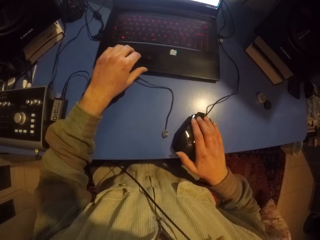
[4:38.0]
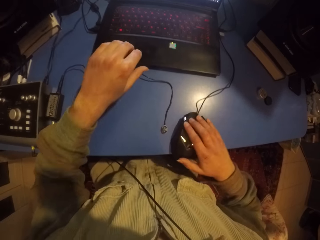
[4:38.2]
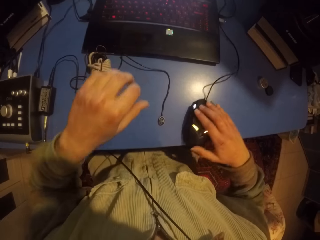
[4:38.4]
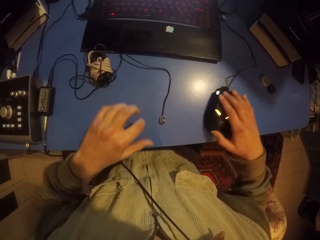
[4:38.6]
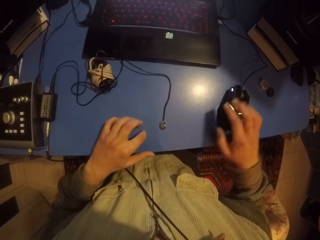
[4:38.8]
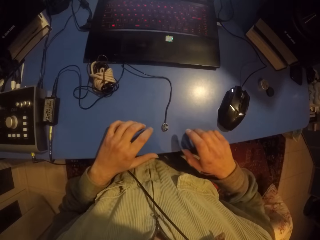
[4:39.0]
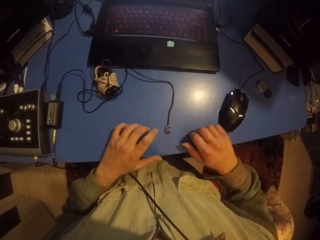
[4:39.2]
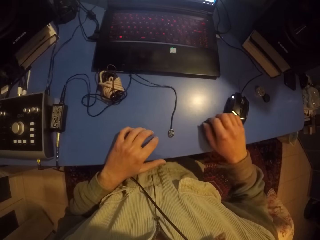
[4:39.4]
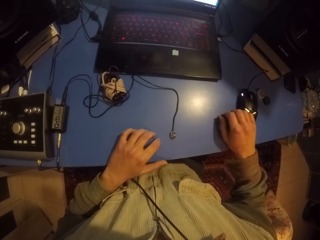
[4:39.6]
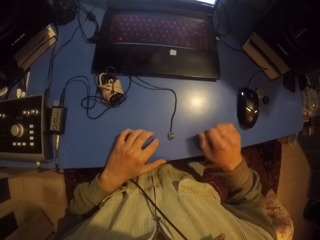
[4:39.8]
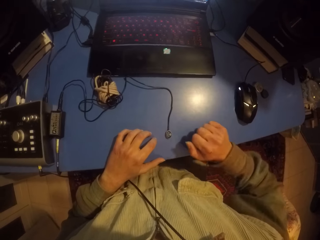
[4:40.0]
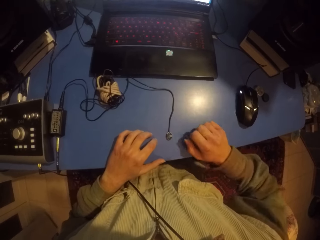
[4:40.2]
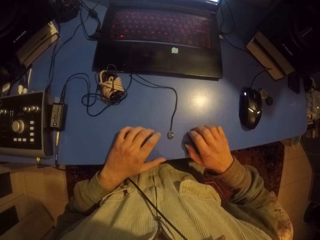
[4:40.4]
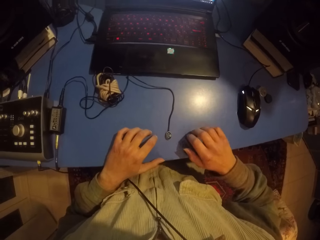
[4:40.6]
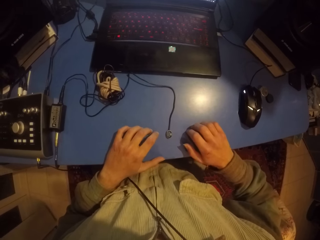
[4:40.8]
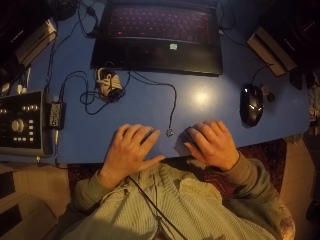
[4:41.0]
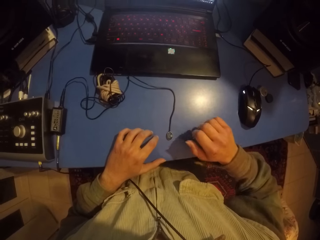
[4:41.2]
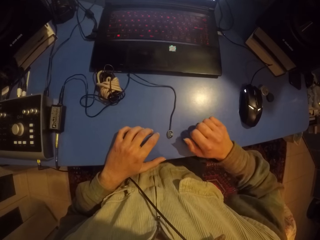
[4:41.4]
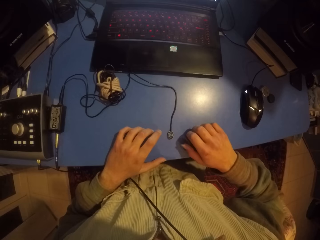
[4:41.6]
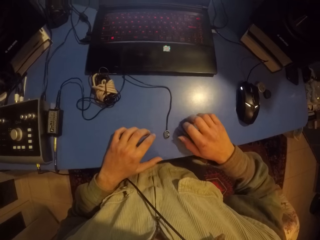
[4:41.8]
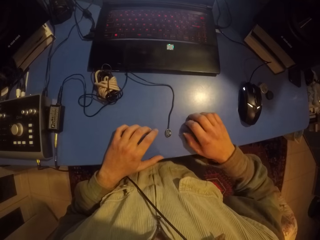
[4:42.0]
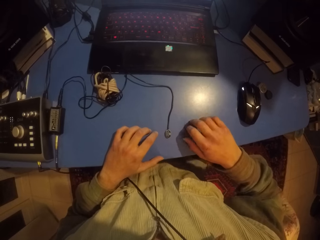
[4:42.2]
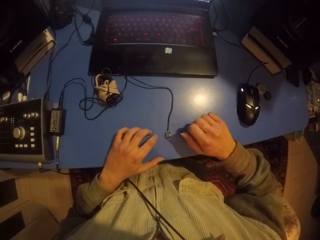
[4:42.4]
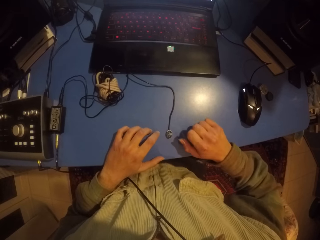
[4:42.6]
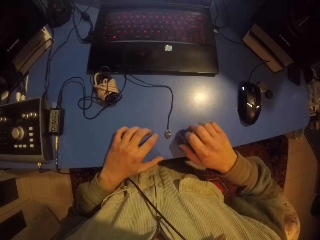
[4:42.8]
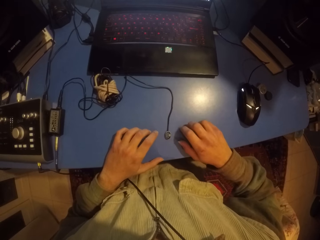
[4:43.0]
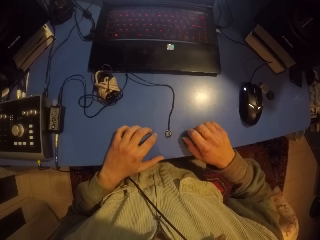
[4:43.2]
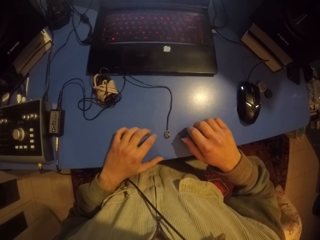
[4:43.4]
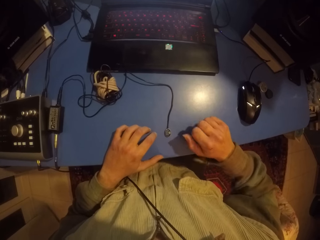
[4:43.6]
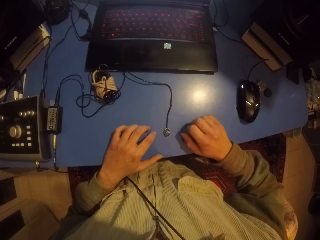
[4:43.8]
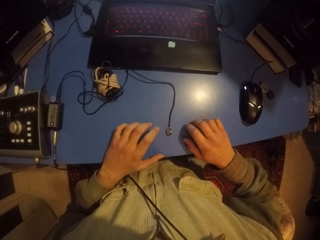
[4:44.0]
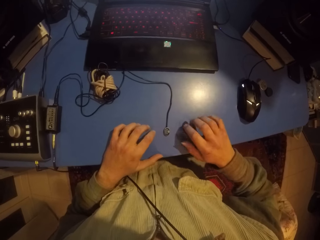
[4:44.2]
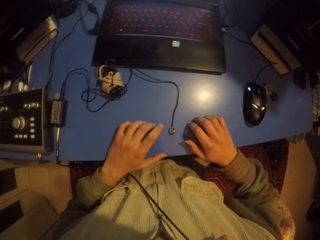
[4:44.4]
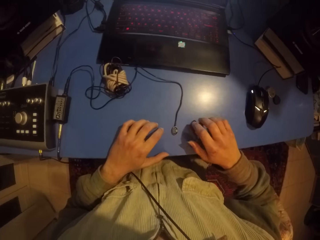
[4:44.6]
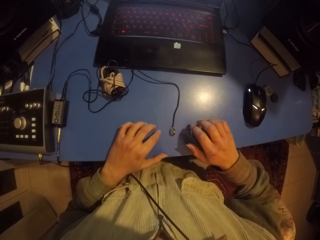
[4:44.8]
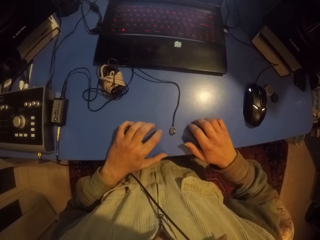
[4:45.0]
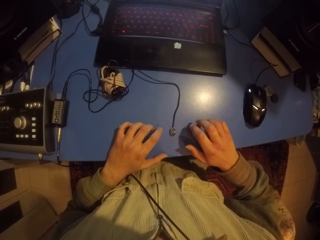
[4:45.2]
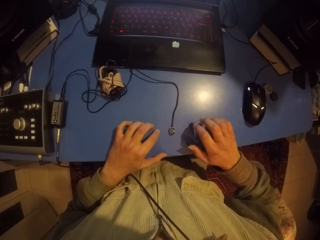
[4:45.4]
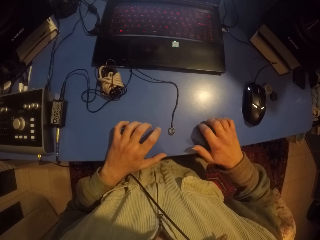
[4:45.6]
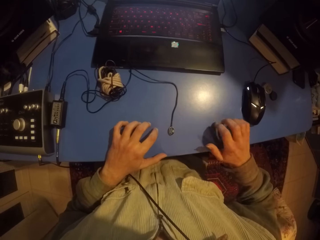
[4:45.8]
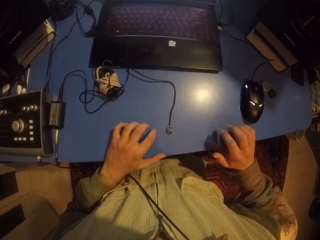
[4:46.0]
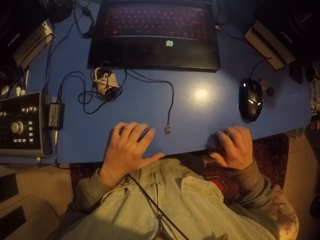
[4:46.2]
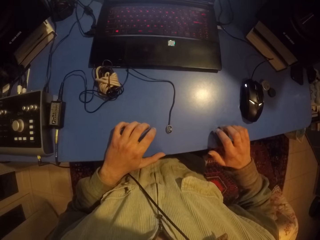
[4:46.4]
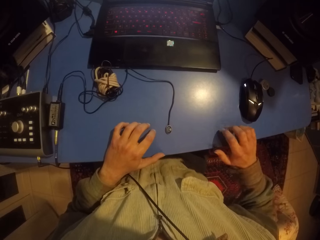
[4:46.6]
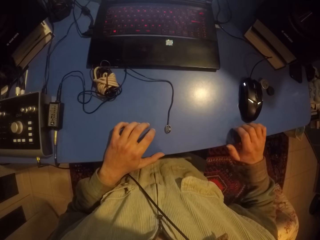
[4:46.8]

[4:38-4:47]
The camera wearer uses the mouse. They hit the table with both hands.

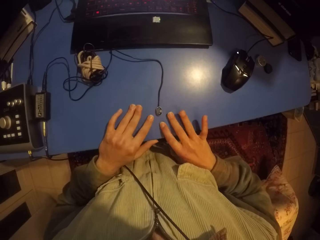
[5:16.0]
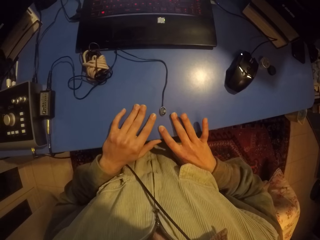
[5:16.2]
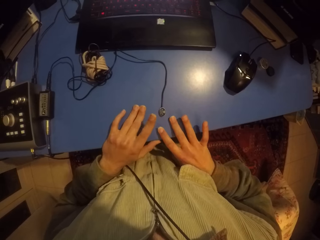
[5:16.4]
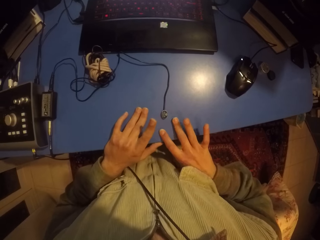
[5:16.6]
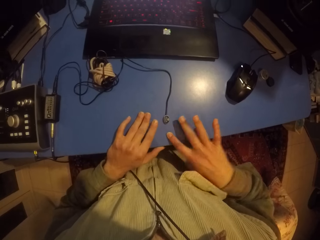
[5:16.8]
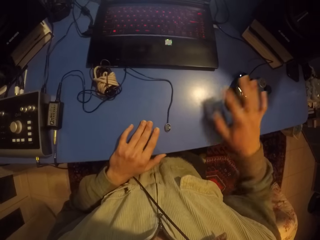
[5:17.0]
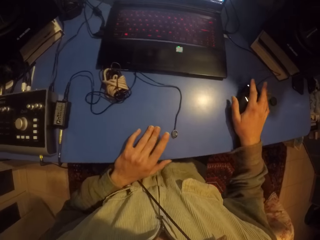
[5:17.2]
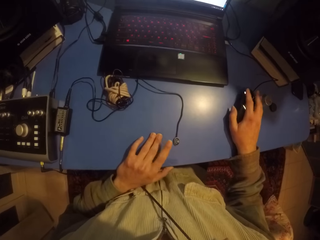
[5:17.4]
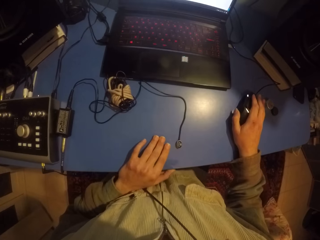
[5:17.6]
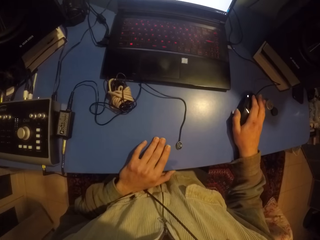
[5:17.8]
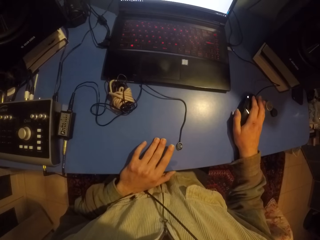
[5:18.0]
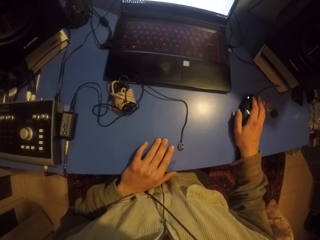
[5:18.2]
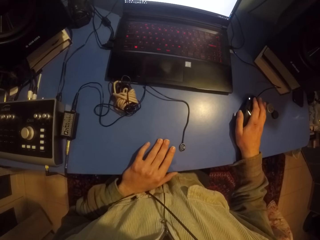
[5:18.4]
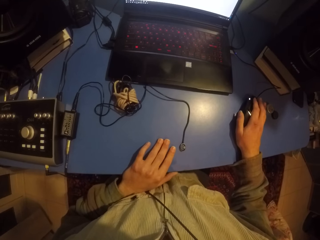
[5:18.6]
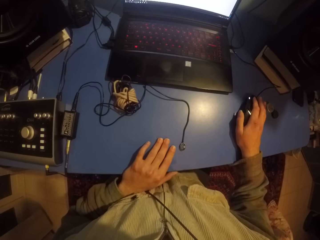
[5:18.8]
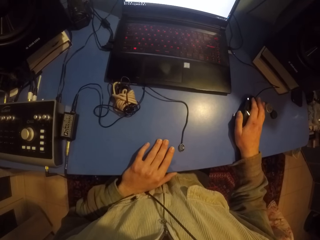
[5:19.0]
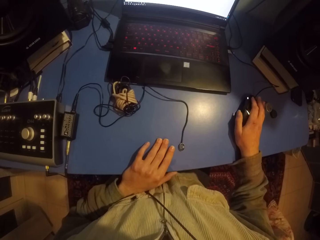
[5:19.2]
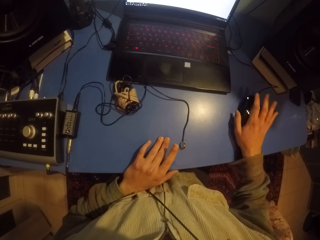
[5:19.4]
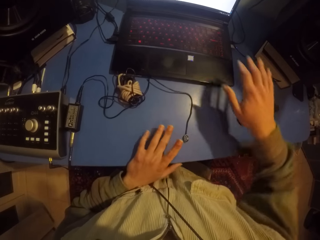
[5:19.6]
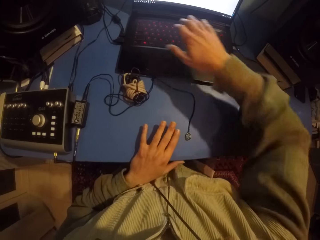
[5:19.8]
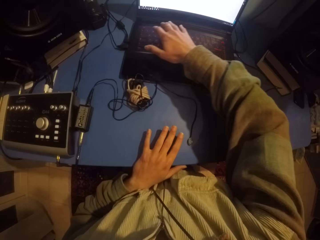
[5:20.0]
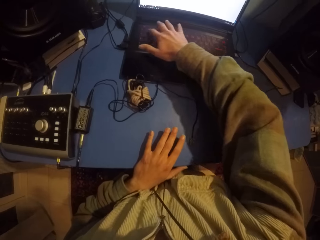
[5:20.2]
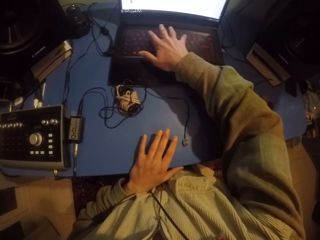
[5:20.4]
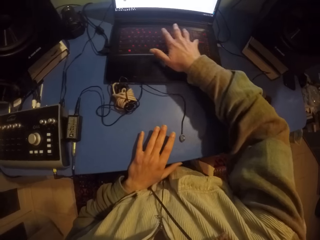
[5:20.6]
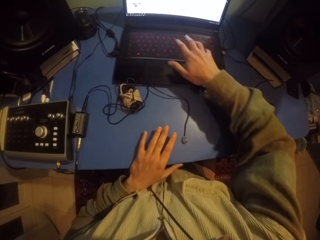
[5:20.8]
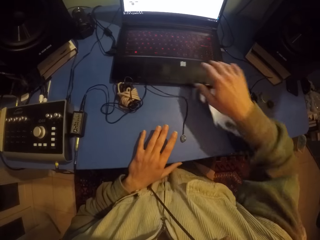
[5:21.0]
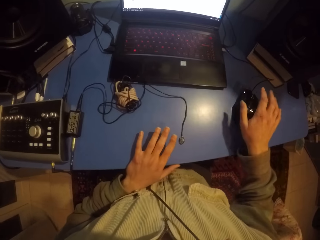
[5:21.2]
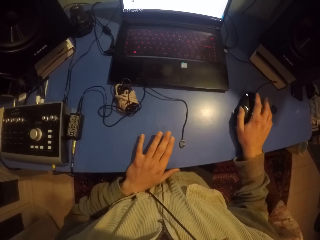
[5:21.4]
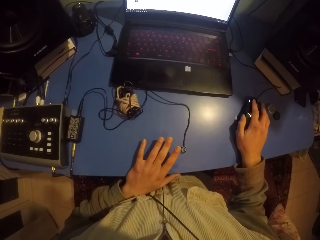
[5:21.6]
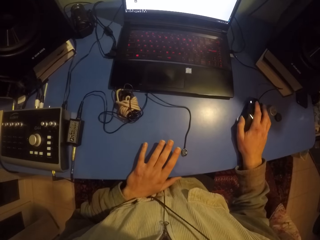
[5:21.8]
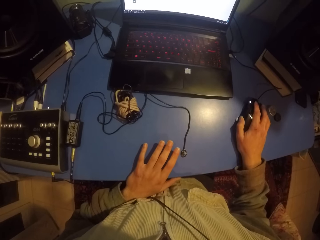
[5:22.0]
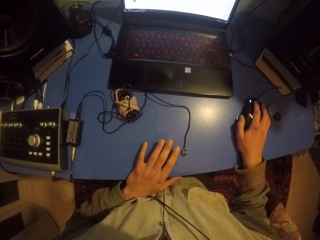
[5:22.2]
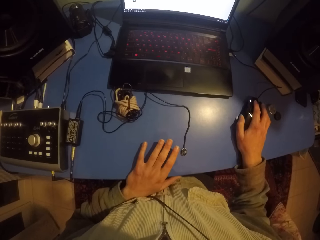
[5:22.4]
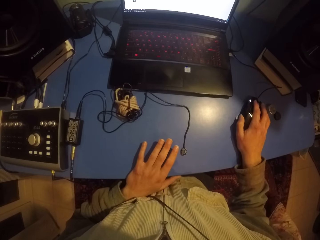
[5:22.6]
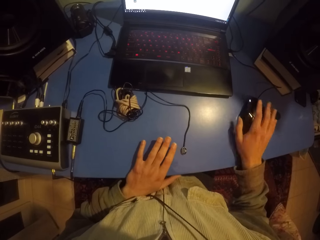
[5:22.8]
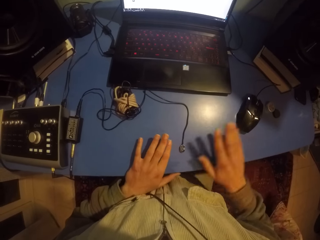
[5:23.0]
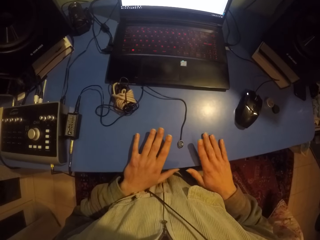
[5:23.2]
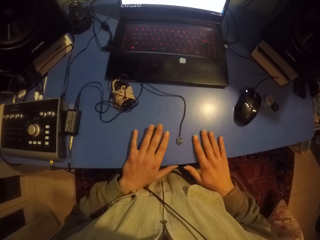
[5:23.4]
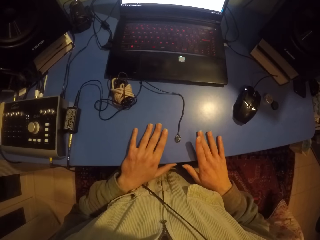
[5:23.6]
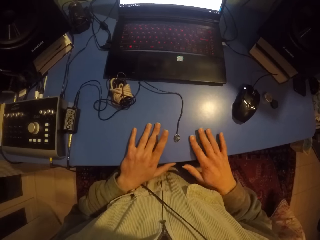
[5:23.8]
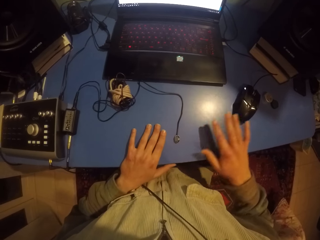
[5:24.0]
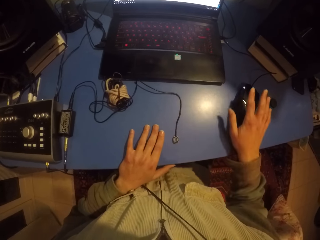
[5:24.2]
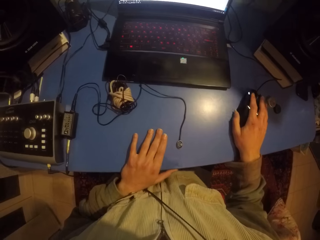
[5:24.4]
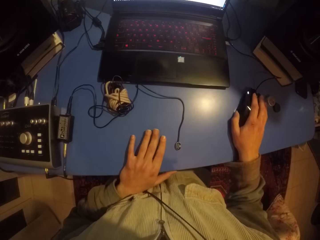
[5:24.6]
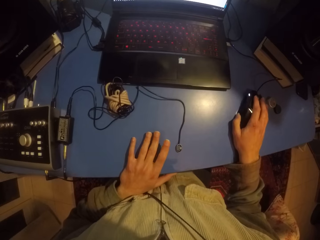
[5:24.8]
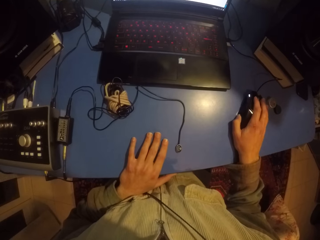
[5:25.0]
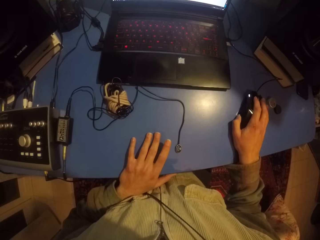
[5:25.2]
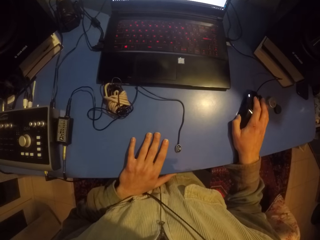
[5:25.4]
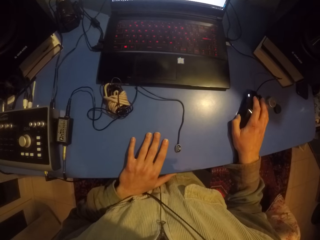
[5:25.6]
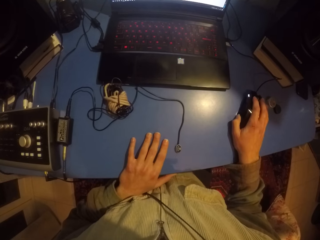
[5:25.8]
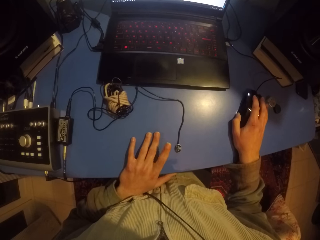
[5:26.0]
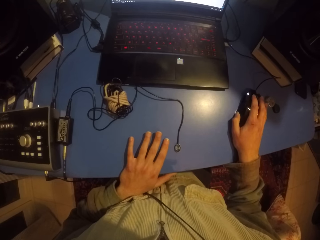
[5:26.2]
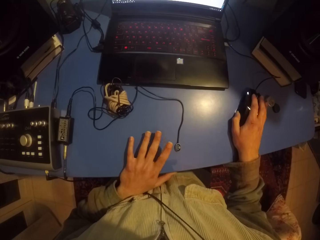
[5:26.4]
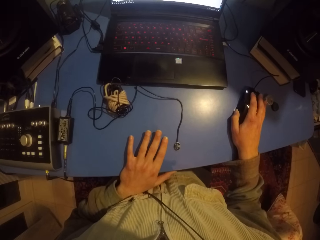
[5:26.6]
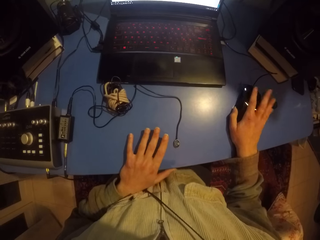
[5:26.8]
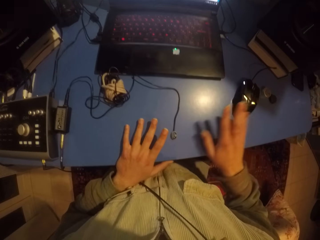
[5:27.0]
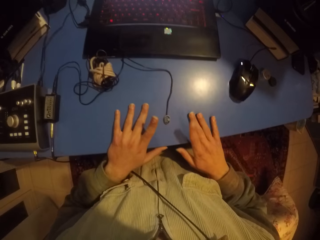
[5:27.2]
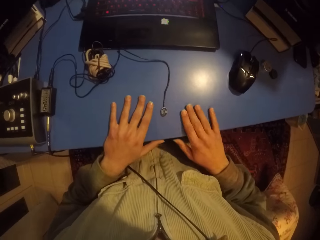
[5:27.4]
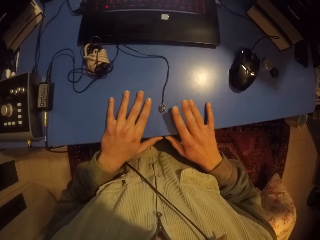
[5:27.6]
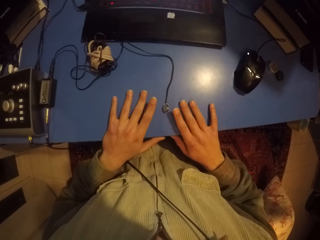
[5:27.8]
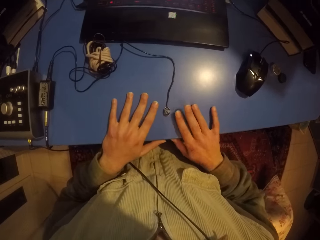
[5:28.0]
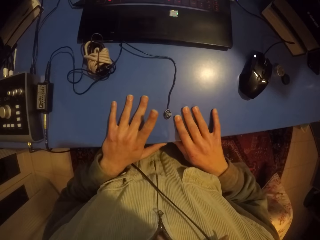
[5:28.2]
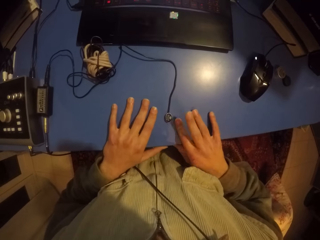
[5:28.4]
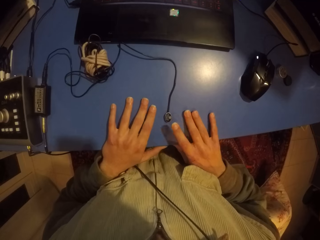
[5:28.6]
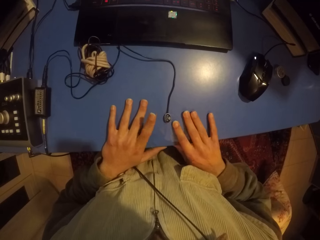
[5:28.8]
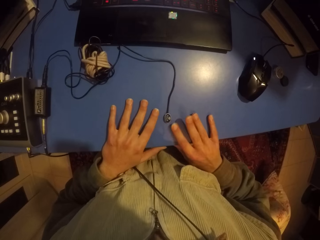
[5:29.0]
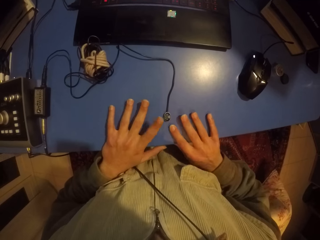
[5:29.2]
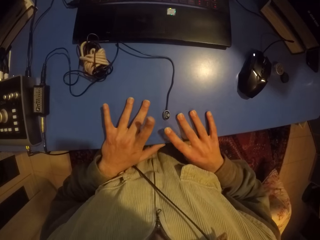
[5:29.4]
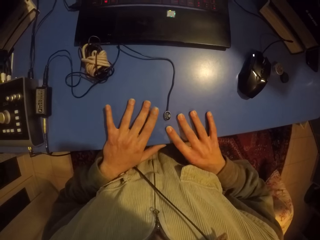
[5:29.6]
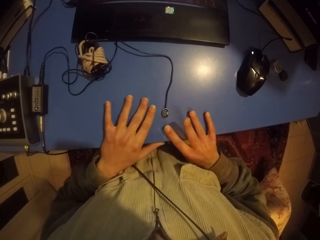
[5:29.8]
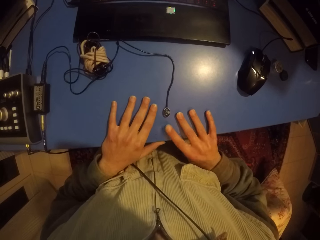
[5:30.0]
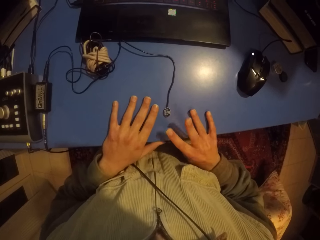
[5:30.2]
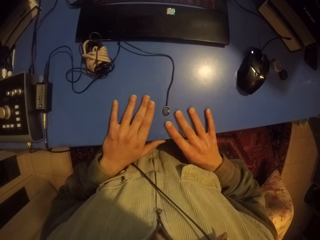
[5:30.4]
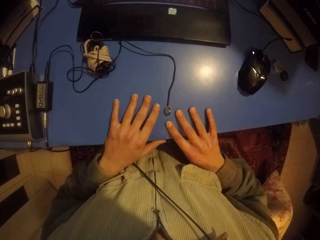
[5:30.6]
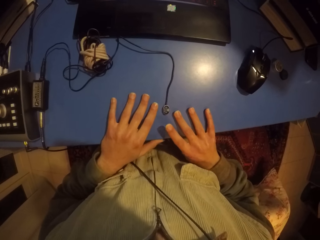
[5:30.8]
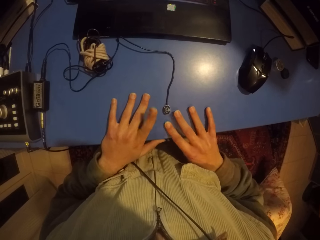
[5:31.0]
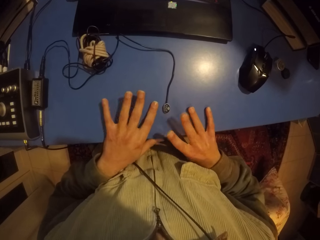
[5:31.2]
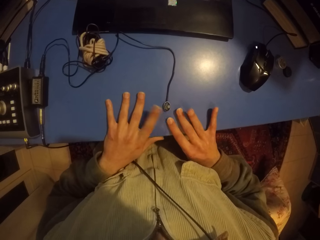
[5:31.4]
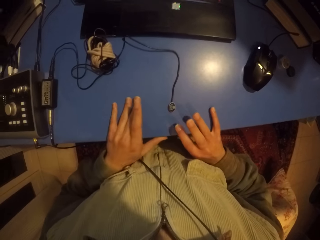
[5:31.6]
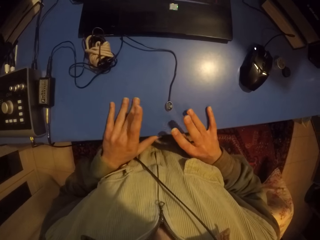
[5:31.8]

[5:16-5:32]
The camera wearer uses the mouse. They touch the laptop and type on the keyboard. They use the mouse again. They tap hands on the table. They use the mouse again. They tap hands on the table again.
